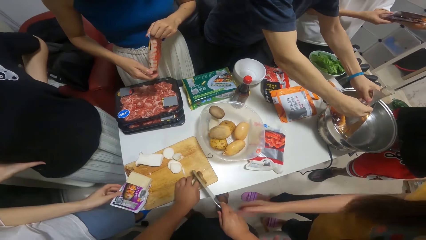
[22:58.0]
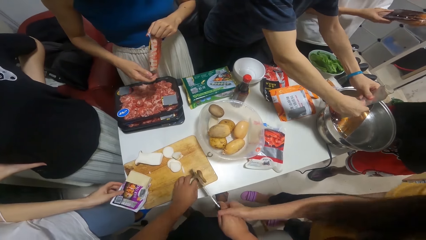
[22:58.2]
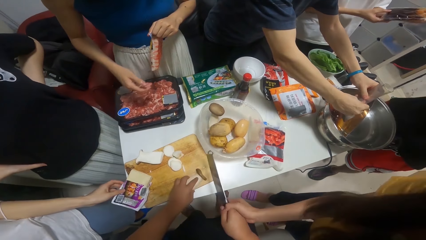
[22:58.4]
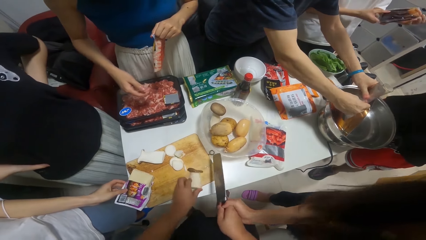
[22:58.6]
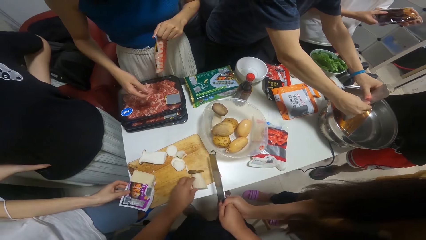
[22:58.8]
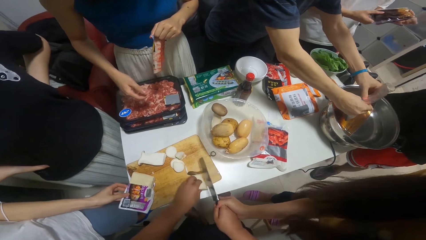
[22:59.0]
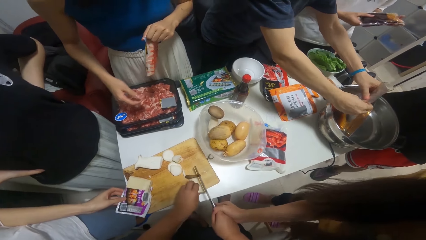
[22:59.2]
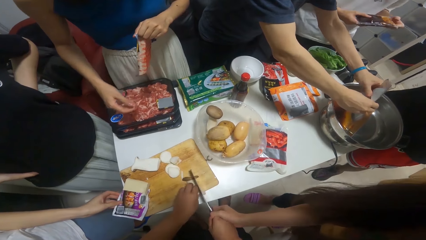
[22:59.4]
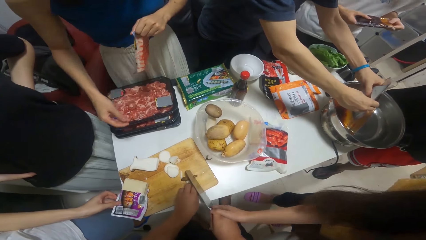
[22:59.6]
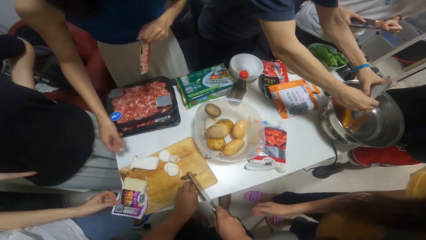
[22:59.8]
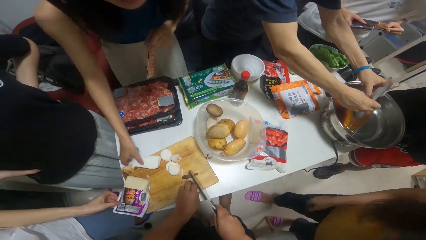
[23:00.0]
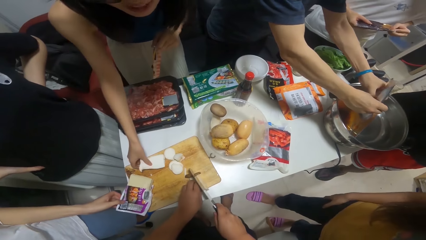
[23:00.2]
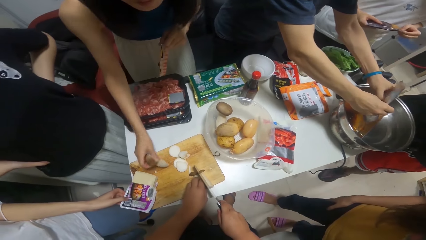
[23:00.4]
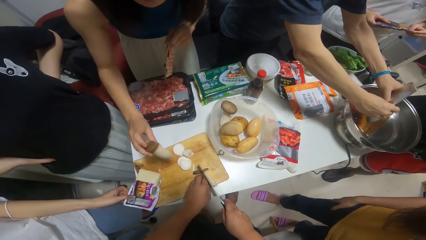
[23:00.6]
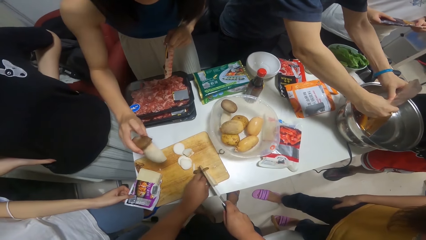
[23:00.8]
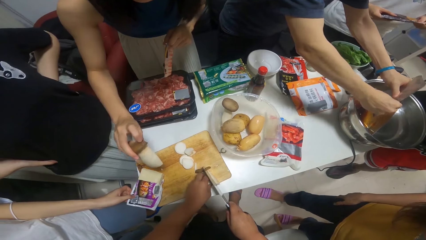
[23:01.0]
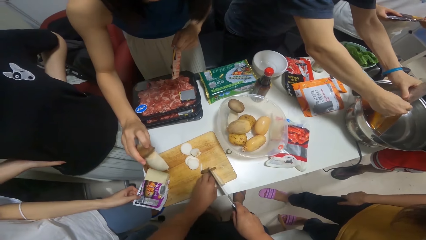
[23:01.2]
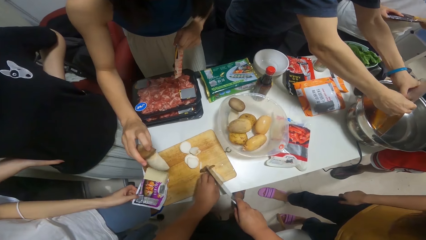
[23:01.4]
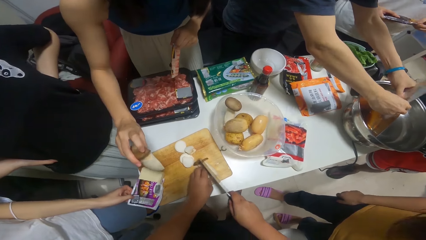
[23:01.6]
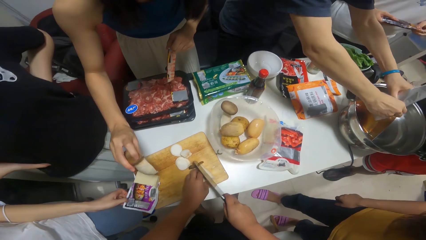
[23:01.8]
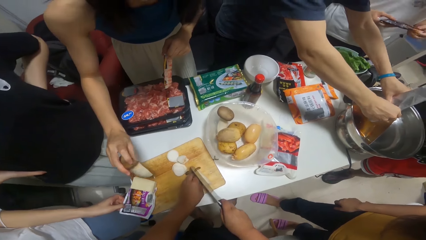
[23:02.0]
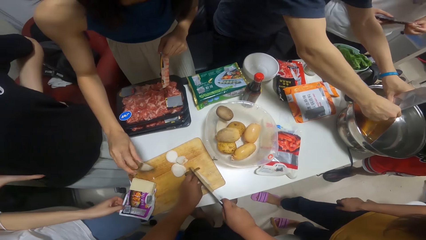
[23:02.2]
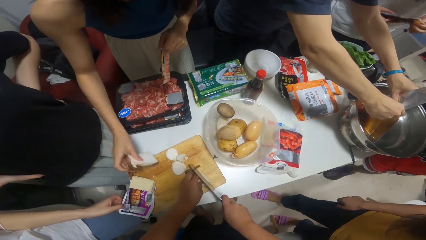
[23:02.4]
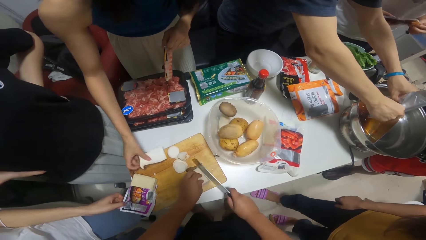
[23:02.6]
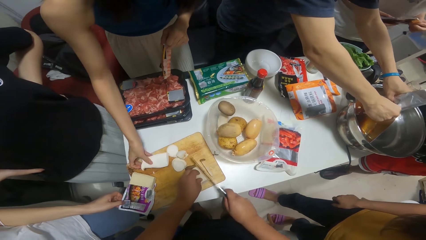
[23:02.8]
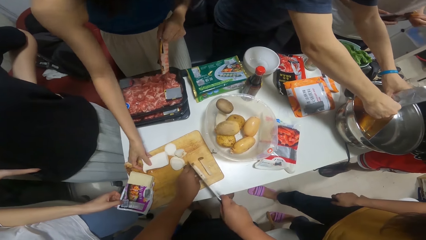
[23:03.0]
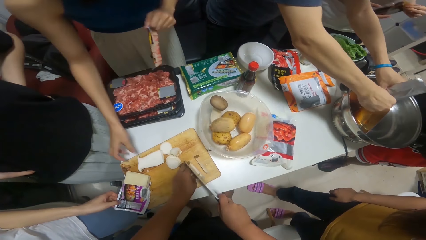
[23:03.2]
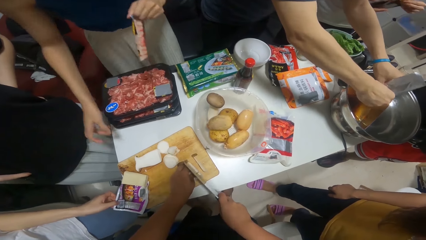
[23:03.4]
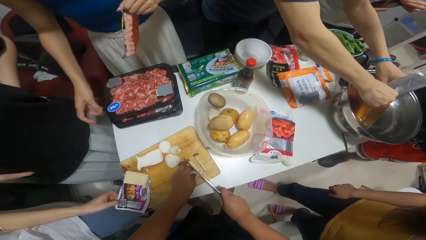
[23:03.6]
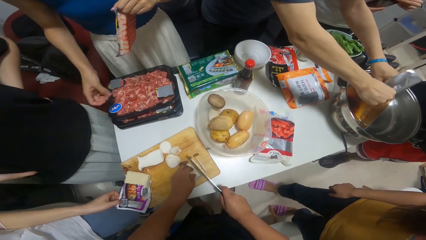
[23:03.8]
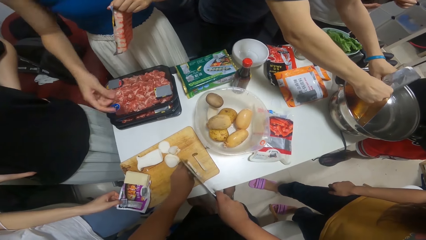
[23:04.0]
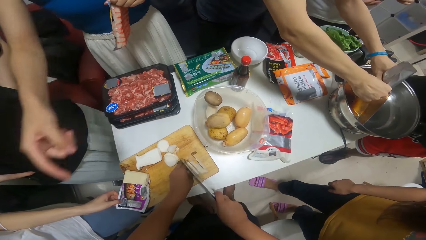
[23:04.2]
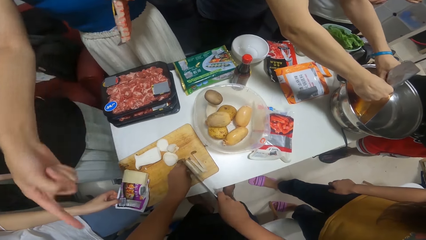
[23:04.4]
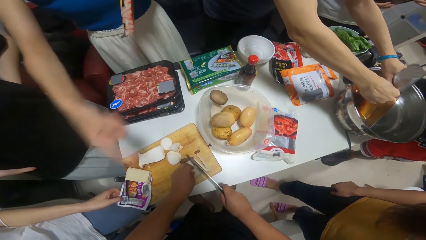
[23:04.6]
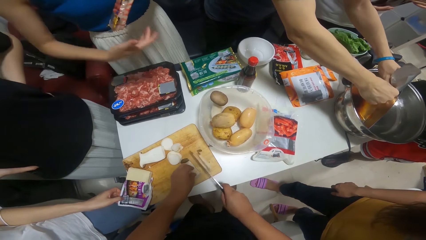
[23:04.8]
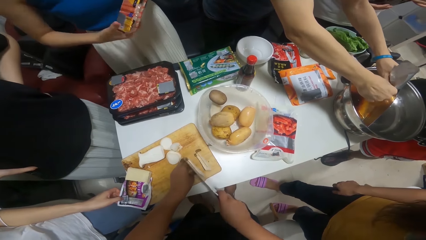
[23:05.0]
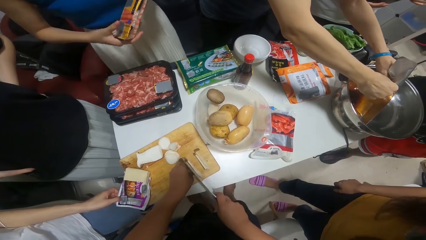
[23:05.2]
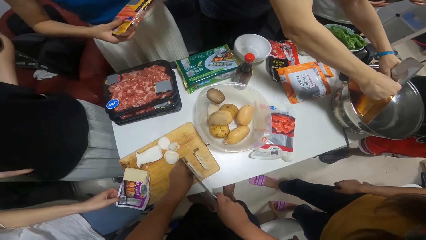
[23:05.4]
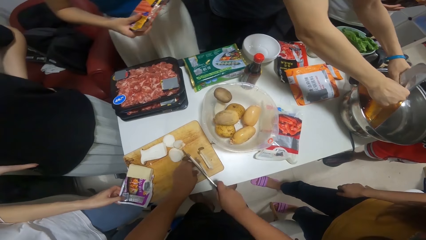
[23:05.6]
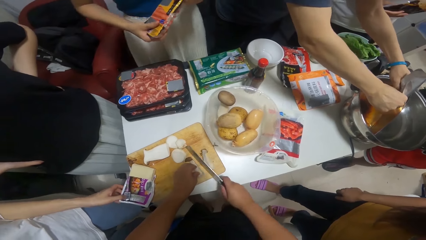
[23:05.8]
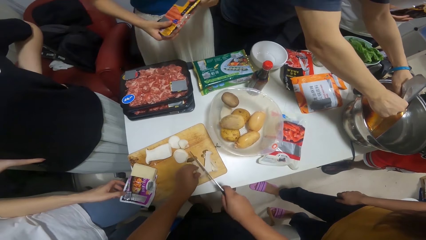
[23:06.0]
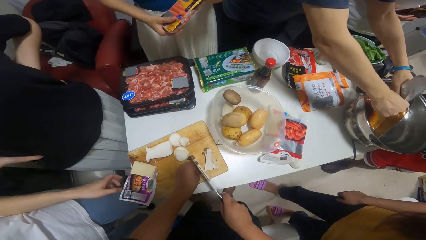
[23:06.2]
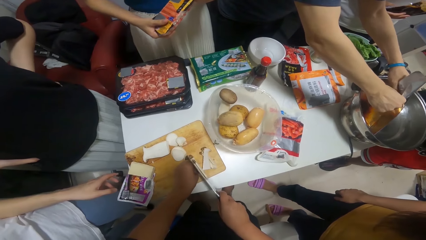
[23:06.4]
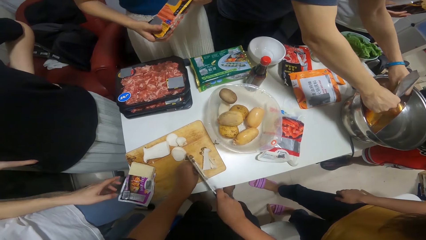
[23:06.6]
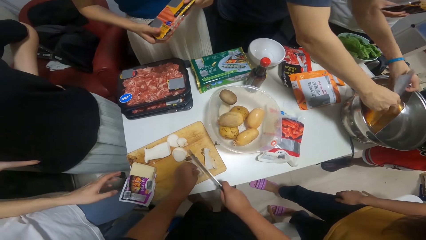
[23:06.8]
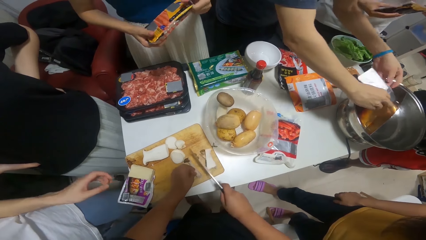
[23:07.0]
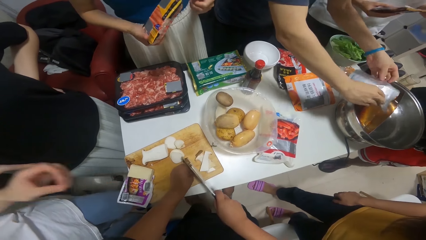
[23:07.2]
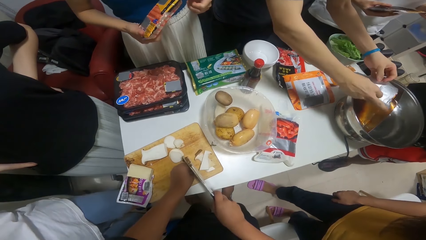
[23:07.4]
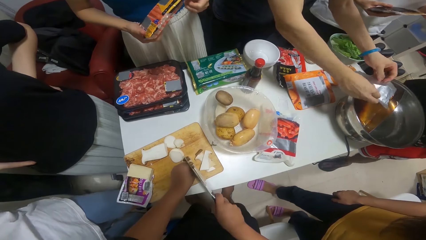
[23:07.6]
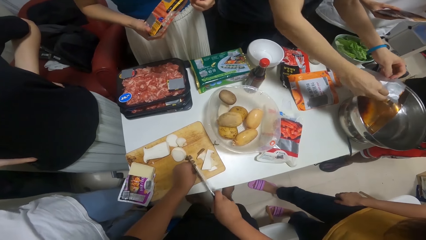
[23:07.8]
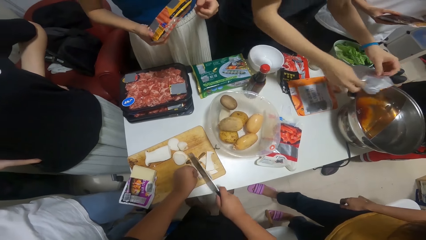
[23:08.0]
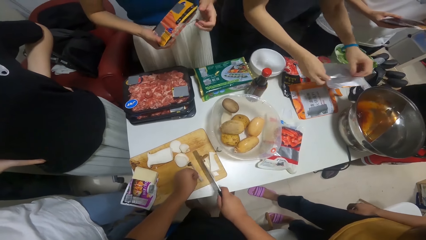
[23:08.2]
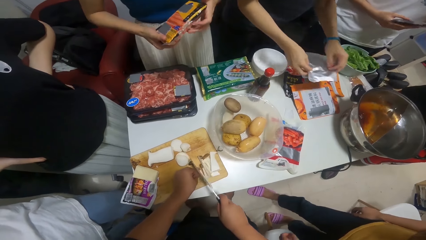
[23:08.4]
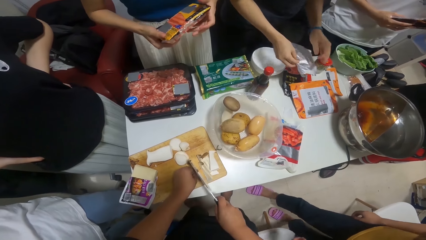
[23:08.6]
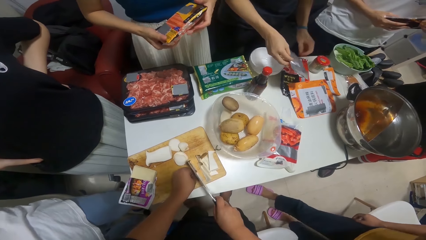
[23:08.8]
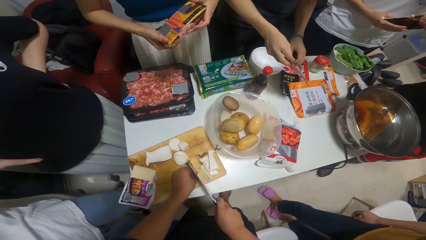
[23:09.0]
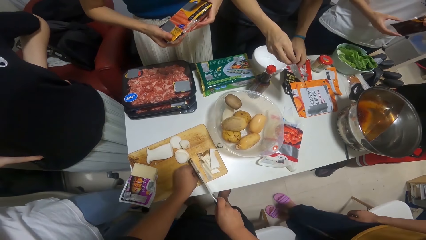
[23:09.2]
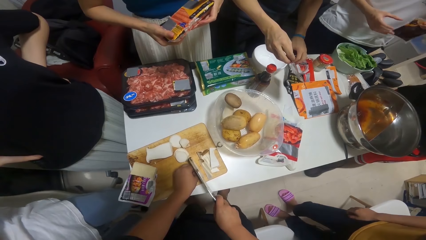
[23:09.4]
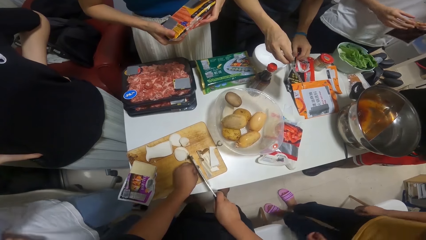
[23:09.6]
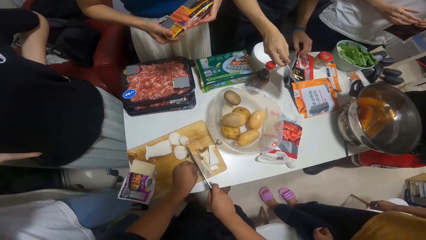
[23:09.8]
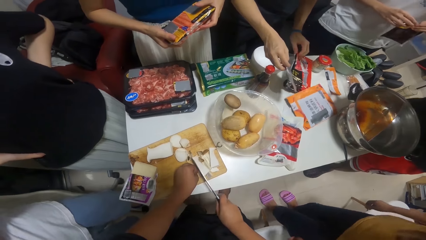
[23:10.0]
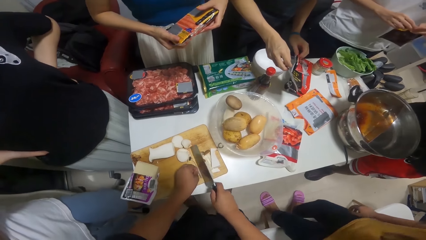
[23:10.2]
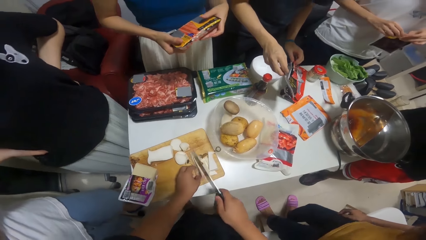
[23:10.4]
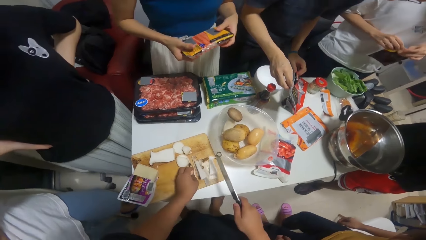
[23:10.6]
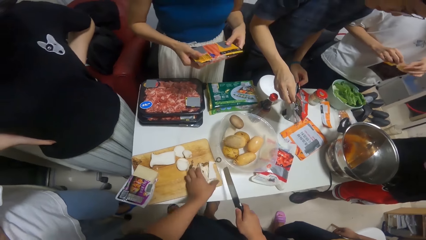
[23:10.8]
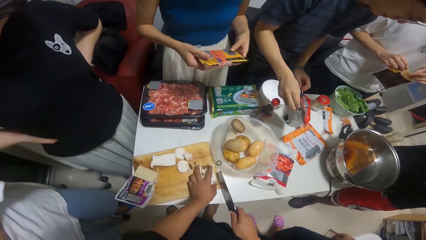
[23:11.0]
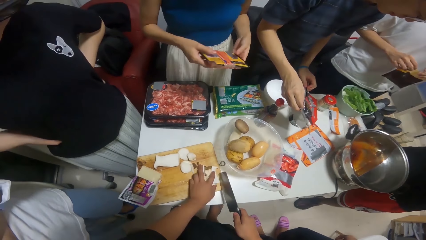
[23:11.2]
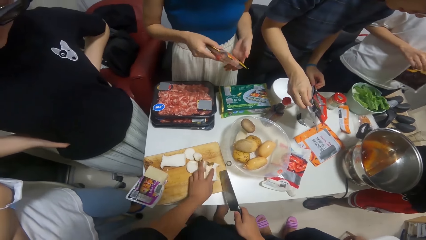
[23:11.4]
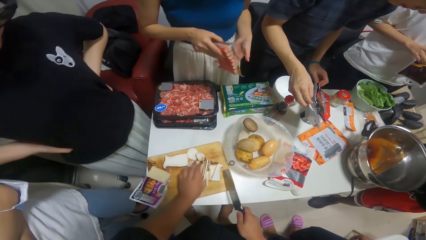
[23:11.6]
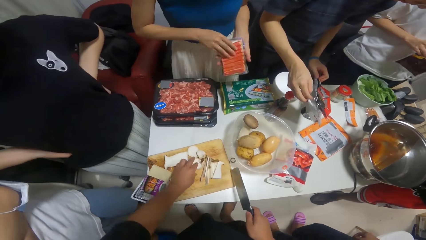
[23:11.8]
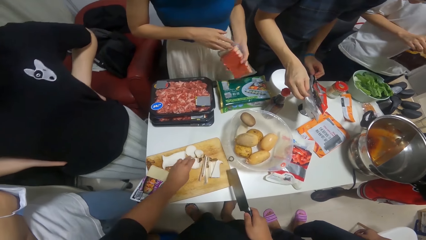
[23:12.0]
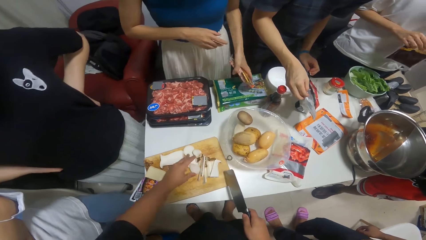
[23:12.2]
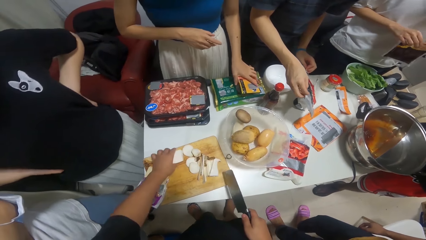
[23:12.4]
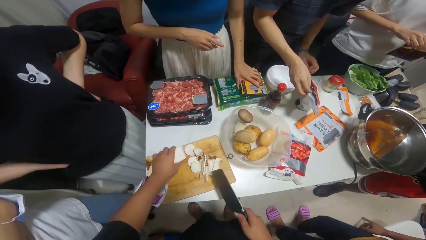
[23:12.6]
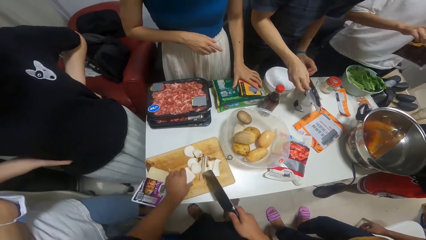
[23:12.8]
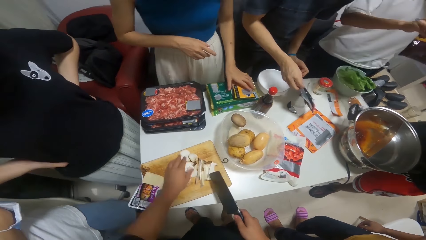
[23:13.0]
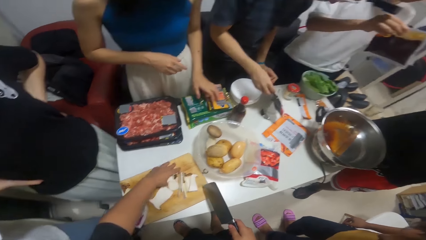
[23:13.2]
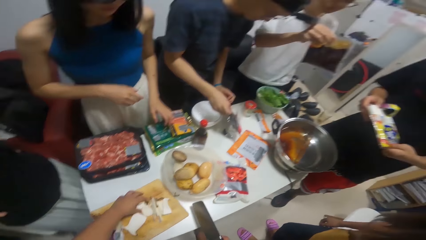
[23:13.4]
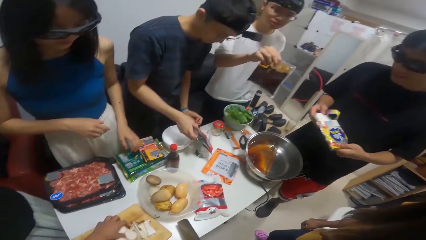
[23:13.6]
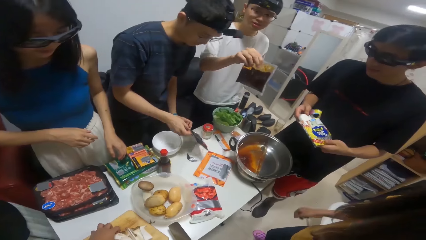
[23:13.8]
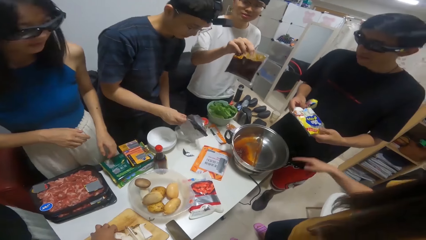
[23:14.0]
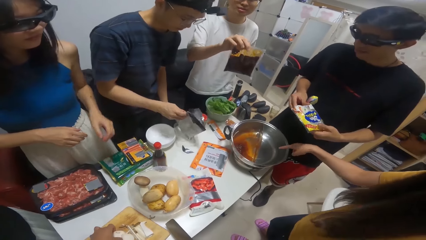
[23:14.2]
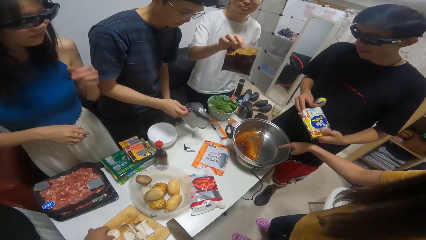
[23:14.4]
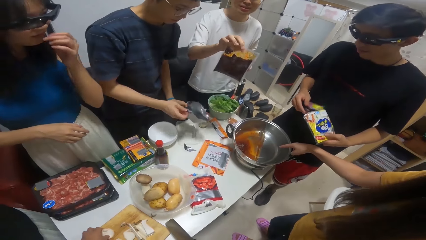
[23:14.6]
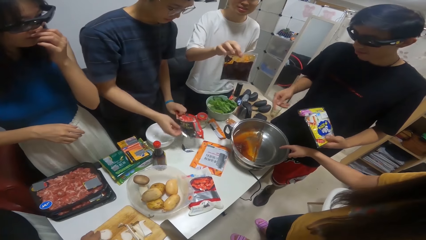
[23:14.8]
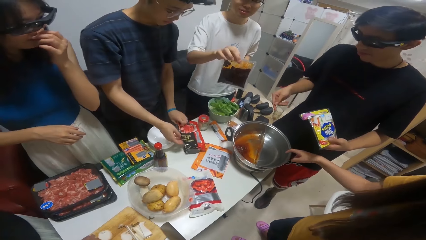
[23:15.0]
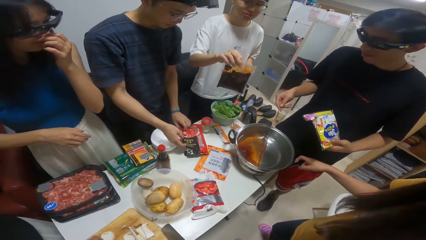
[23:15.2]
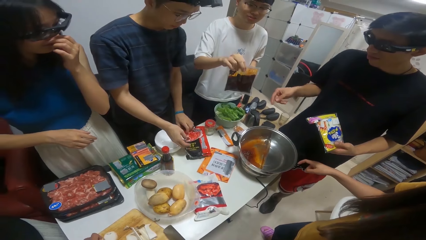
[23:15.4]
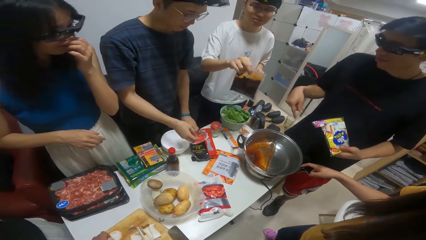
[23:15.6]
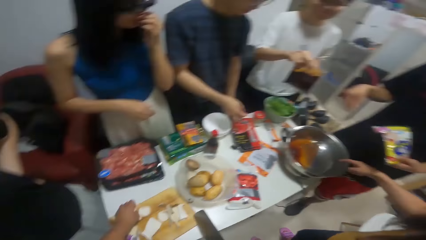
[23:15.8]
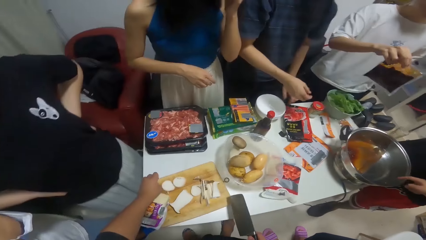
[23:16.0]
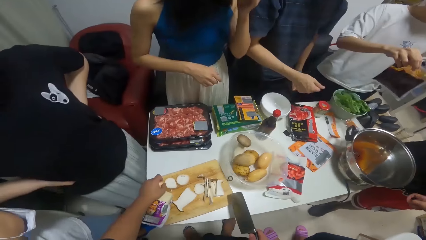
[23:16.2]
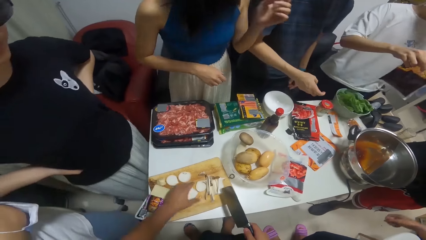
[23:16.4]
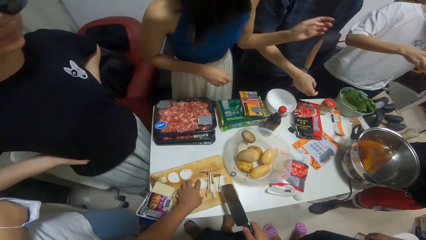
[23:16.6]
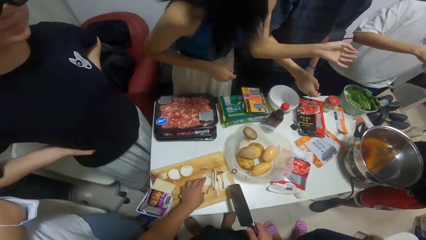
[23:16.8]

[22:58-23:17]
A man touches a sachet of seasoning on the table with his left hand. A woman holds the camera wearer with her right hand. The camera wearer holds the knife with a person. Another woman touches the potato on the table with her right hand. The camera wearer talks to another person. They cut something into pieces. The first man removes his left hand from the sachet of seasoning on the table. Another man dips the tomato nylon inside a nylon with his hands. The other woman drops the pack of hot dog in her hand on the table. A third man opens the sachet of seasoning with his hands. The first woman points at the stock pot on the table with her right hand. The other woman touches her nose with her left hand. The third man points at the stock pot with his right hand. The camera wearer talks to a third person. The second man drops the nylon on the table with his hands.
